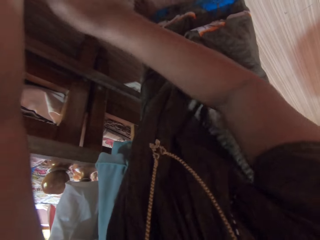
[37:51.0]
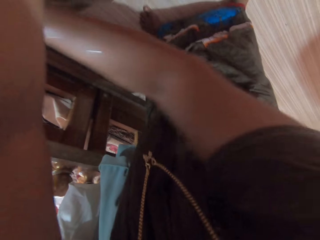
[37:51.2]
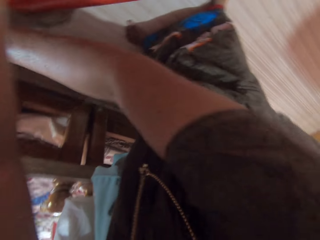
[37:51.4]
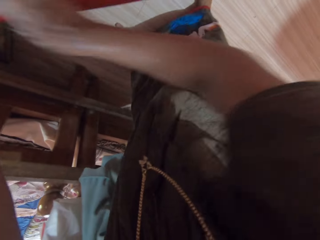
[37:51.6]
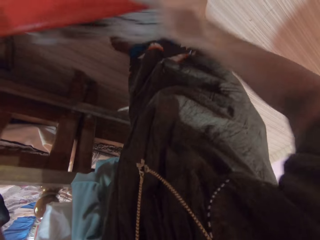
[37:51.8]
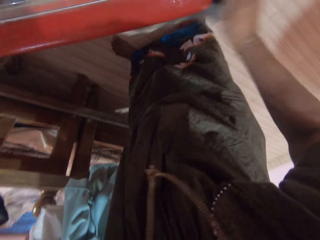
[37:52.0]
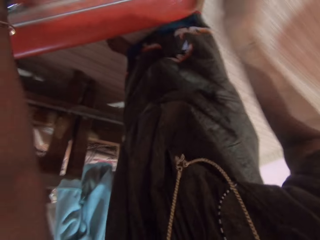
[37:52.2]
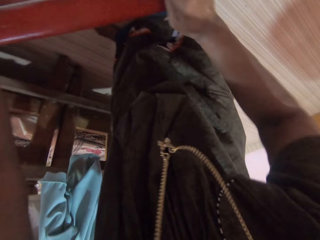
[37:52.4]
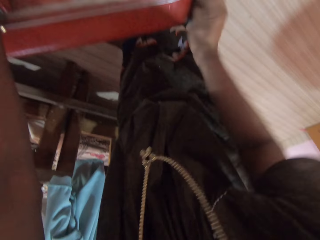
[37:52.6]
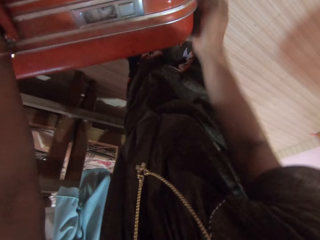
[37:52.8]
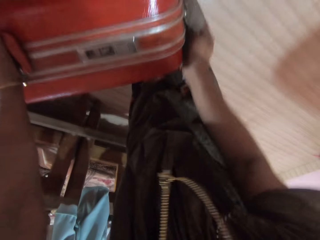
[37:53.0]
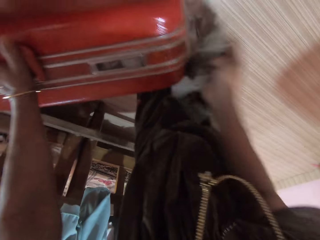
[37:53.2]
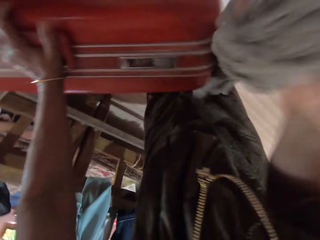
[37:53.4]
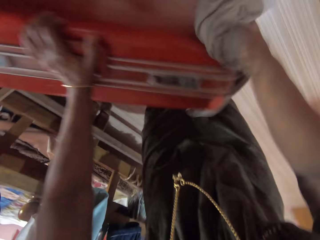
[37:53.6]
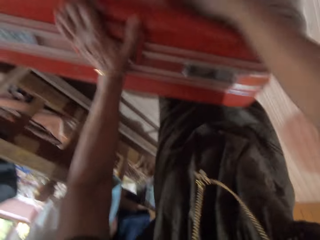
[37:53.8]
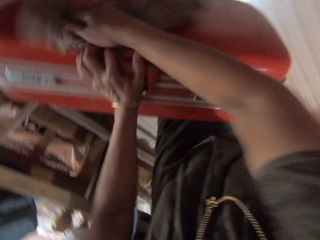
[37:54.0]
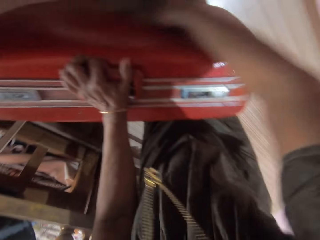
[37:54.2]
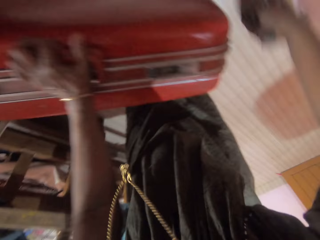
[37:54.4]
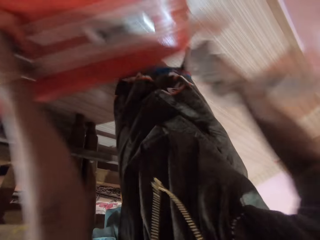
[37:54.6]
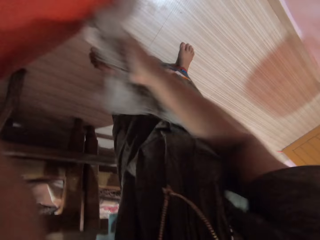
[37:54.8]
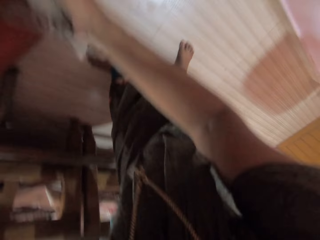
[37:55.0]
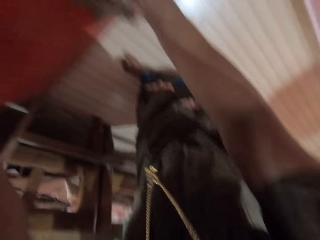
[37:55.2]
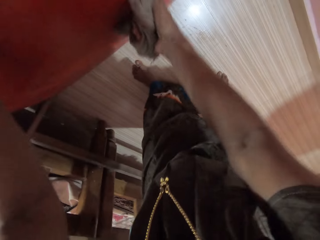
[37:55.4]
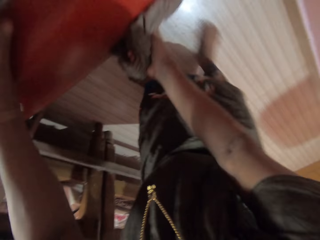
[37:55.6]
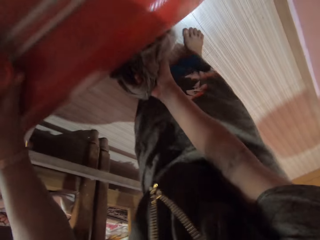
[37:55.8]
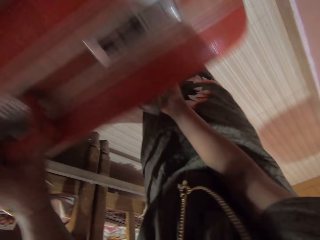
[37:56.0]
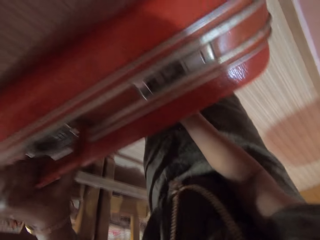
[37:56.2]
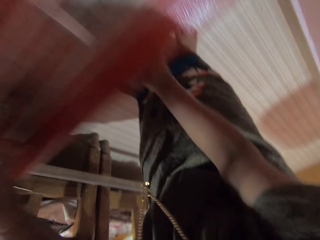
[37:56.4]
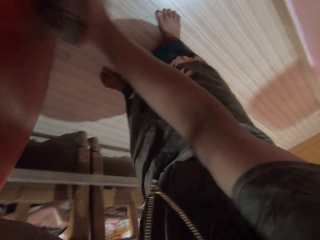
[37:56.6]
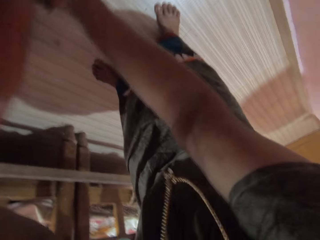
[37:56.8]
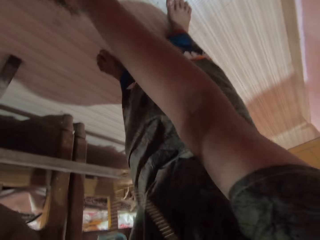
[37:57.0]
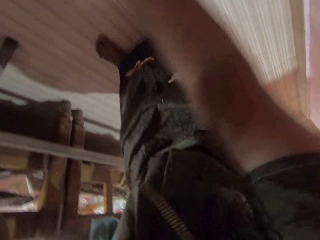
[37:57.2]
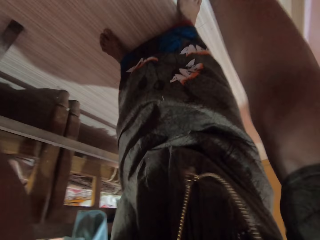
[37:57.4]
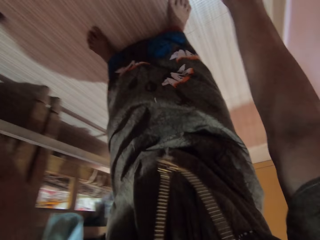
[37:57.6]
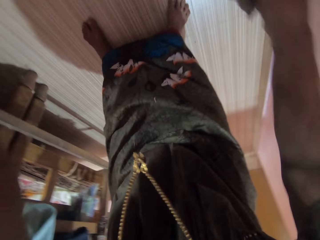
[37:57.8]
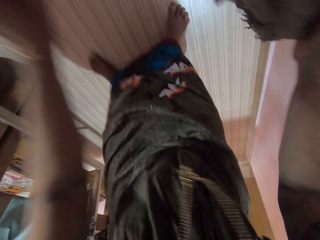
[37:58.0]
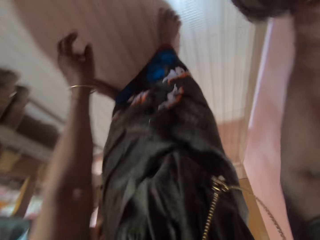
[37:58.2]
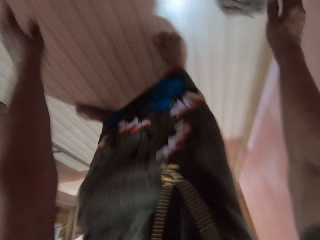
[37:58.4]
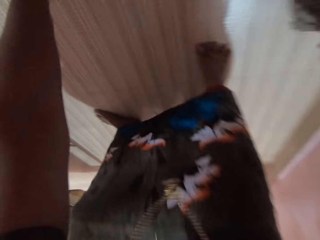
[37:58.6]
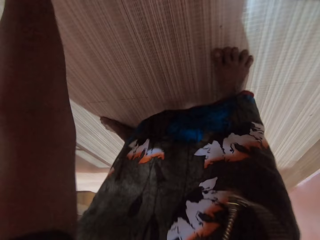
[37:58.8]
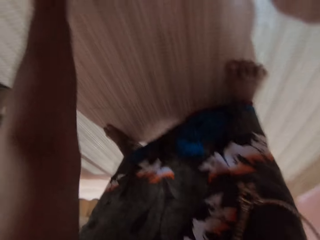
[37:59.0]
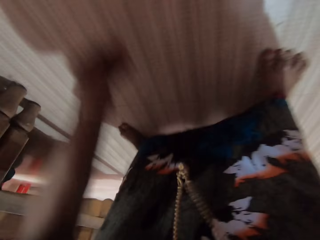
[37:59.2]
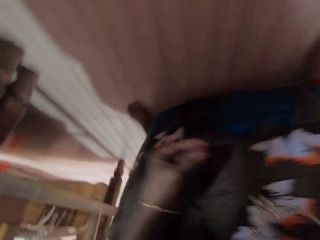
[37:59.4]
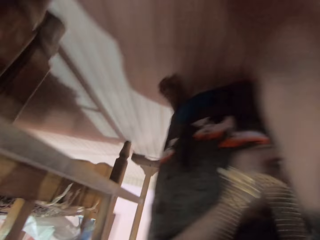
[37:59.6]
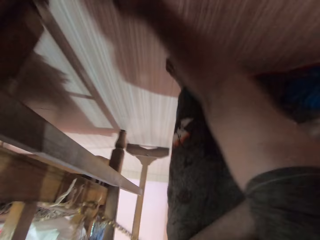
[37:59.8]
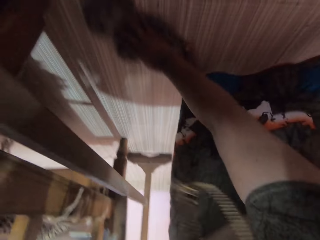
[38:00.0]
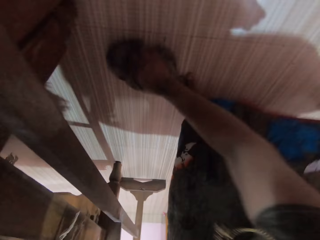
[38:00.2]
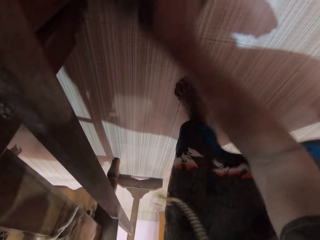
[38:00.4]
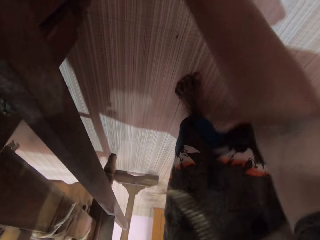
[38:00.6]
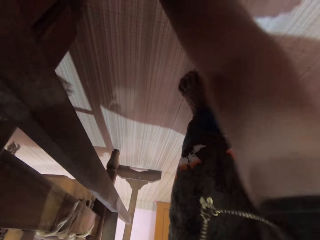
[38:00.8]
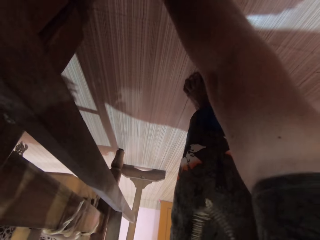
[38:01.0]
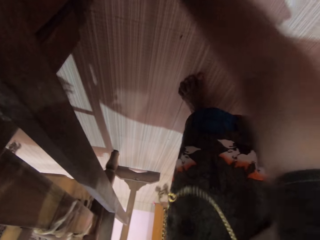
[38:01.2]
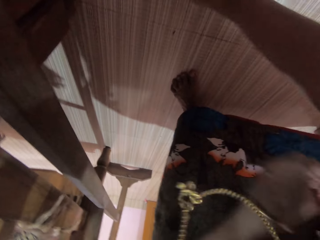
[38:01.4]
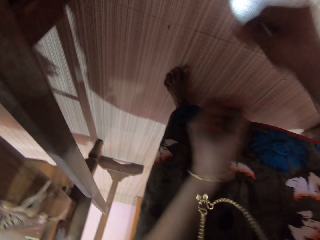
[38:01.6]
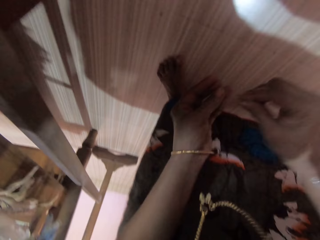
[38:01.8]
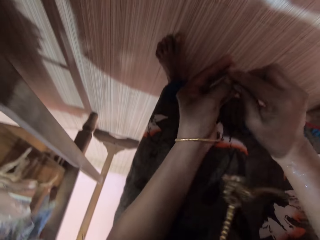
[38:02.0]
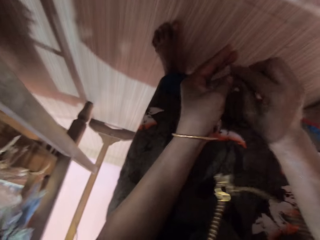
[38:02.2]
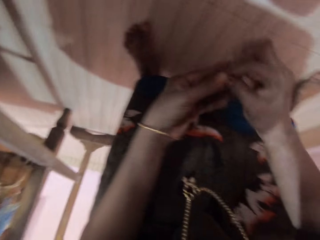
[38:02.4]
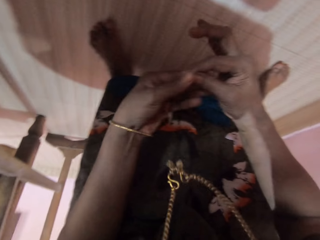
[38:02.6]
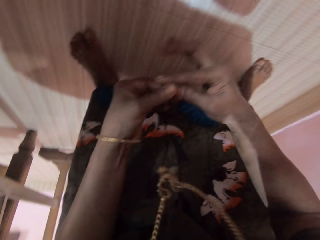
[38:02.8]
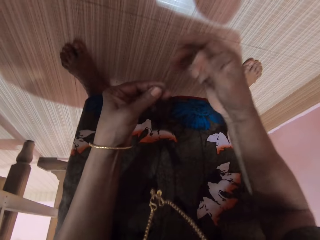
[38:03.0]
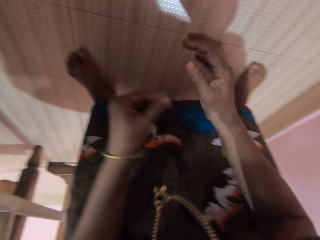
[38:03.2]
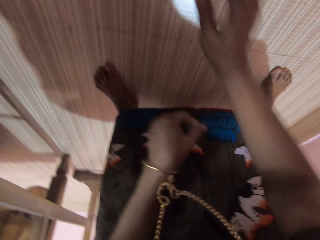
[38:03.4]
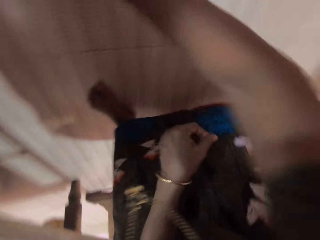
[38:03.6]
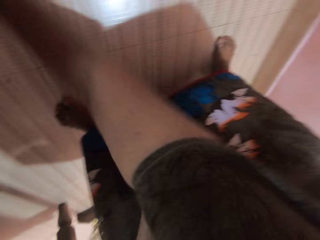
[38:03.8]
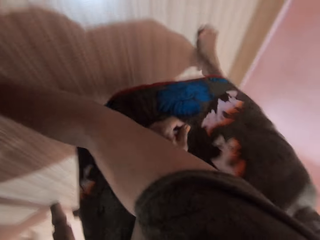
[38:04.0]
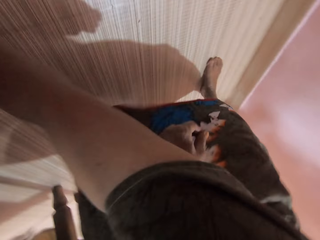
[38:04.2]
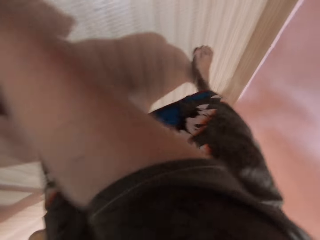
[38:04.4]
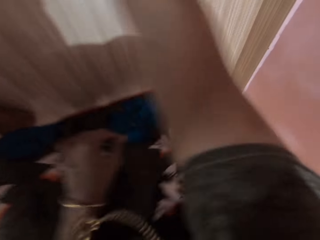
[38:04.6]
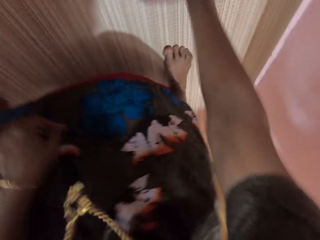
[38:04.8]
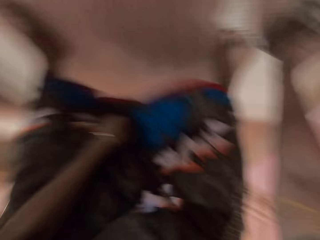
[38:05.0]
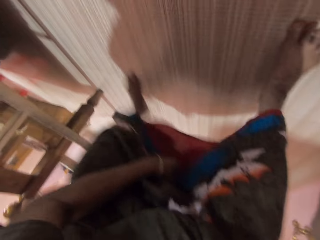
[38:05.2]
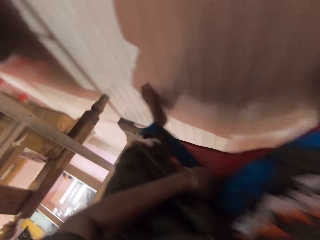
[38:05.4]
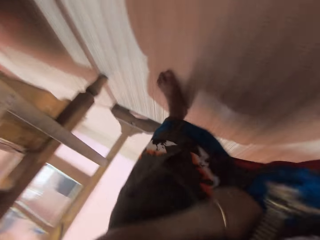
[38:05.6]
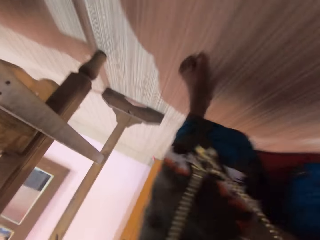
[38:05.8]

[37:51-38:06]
The camera wearer pushes the luggage box backward. She picks up dirt with her left hand. She picks up another dirt with her right hand. She passes the dirt to her left hand. She cleans the floor with the rag in her right hand.

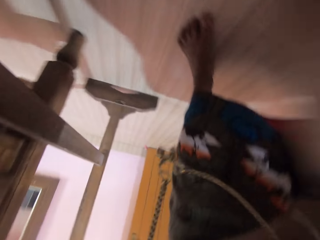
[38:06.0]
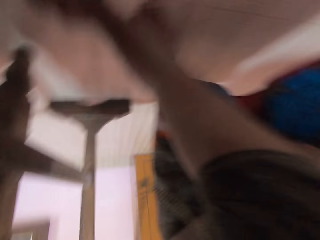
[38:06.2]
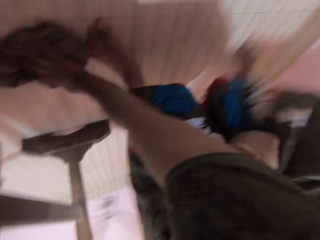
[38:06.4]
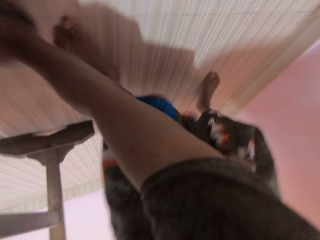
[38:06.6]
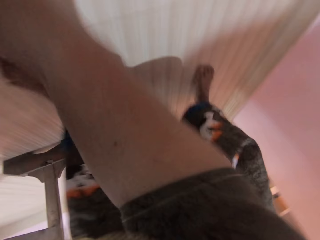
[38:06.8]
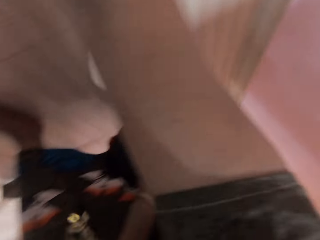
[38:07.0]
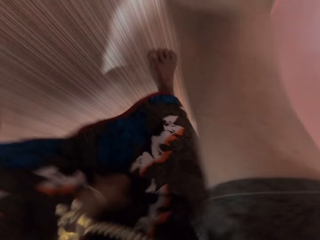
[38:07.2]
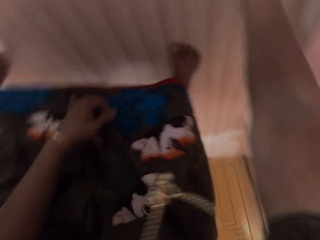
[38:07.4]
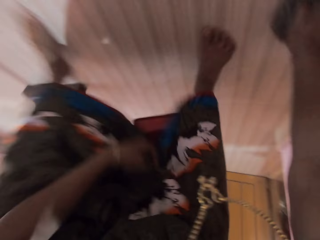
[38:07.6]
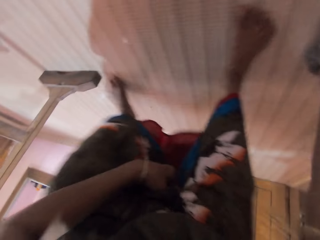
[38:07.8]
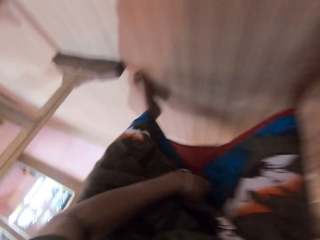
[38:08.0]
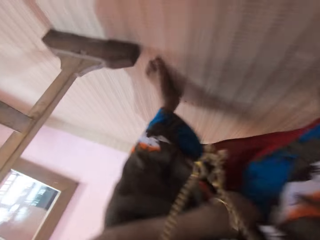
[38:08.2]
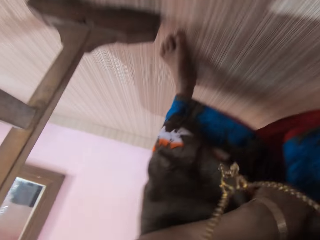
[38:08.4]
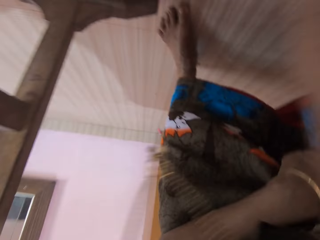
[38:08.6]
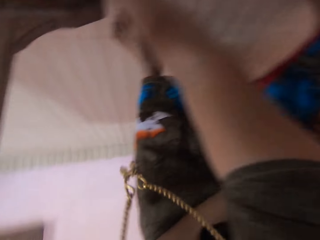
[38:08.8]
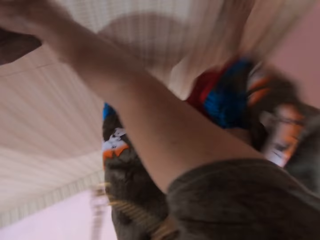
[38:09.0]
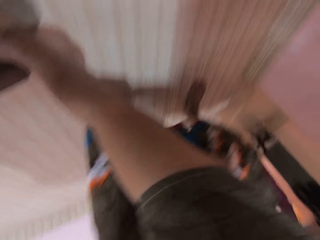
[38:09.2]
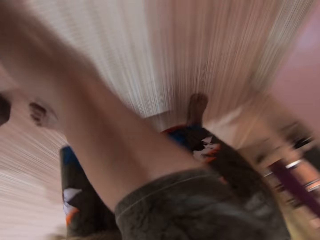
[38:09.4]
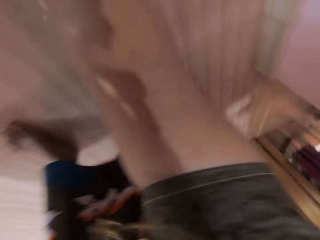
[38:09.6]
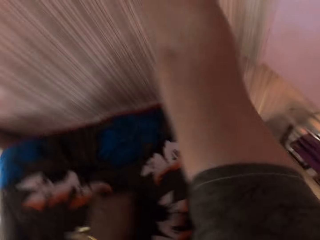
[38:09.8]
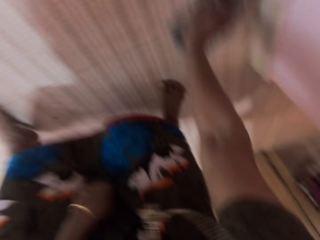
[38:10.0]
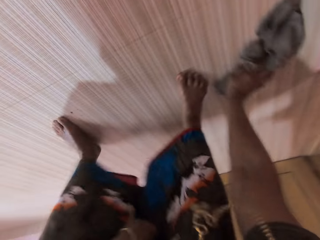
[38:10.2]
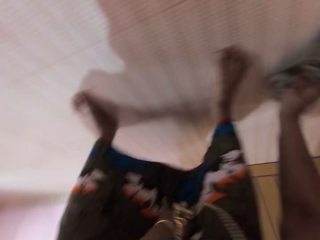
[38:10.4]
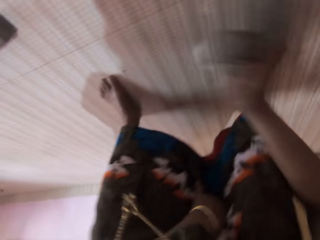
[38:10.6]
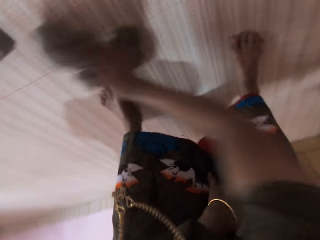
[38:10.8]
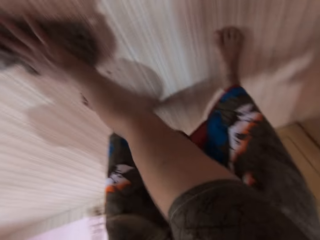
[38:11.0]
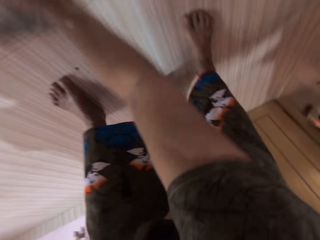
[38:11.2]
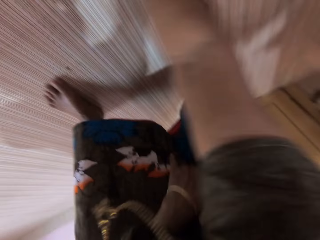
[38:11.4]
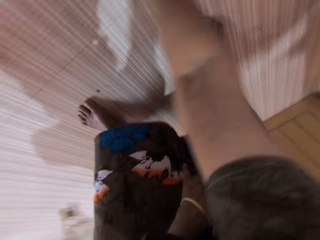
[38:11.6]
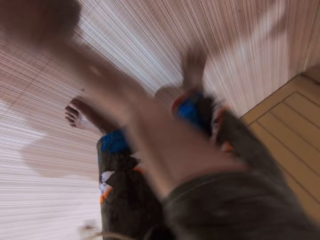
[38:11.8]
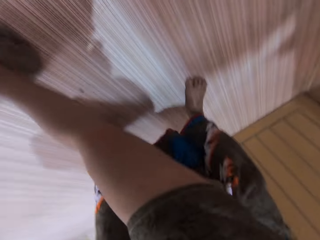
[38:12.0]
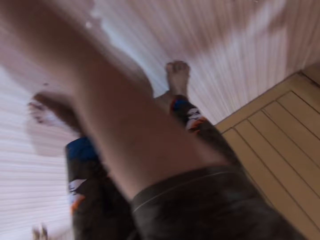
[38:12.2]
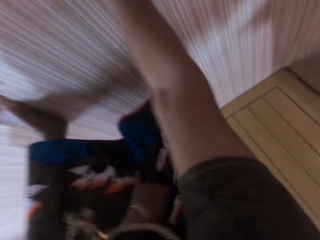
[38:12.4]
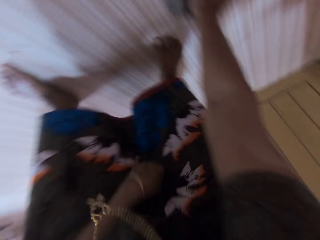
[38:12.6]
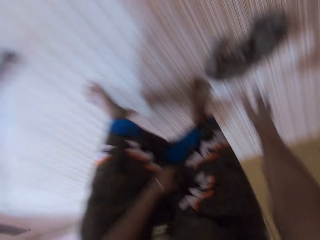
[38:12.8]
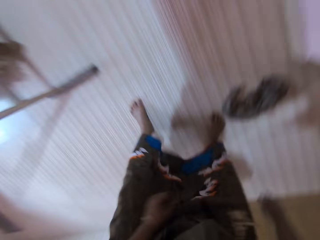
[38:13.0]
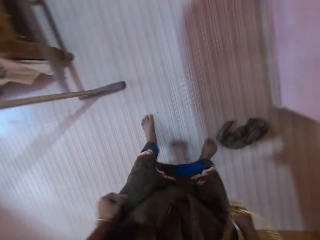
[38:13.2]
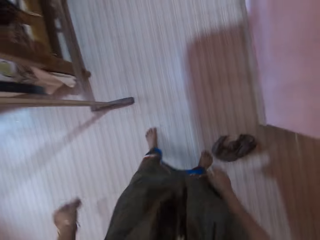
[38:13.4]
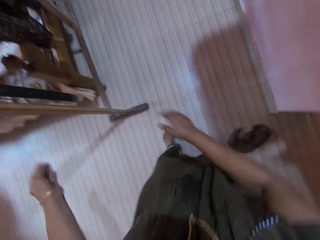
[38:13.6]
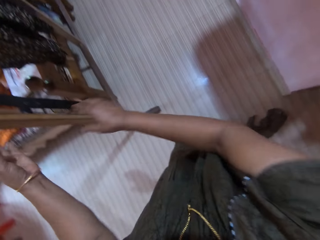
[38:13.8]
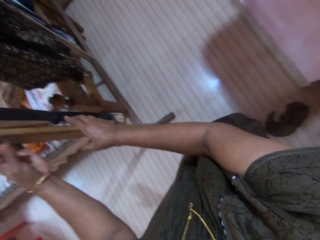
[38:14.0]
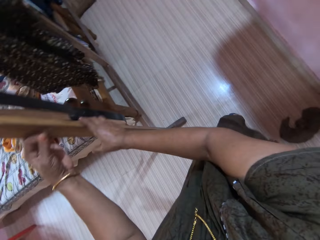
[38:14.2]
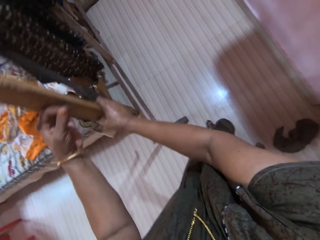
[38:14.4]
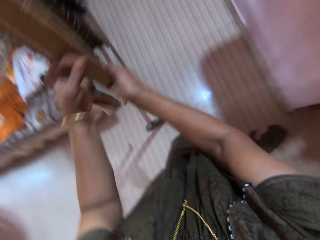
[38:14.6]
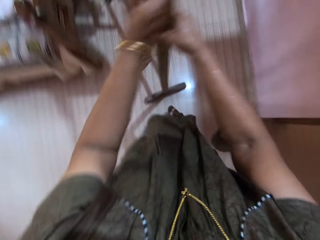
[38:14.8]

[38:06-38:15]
The camera wearer removes her hand from the rag.
